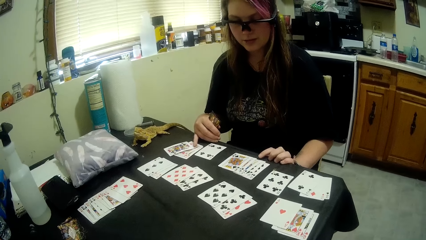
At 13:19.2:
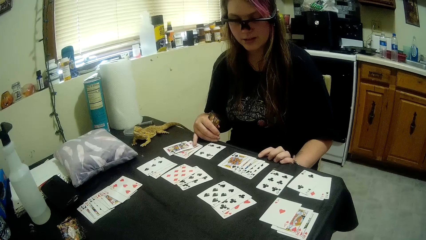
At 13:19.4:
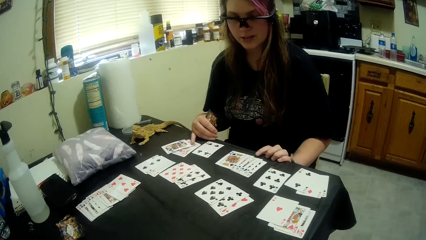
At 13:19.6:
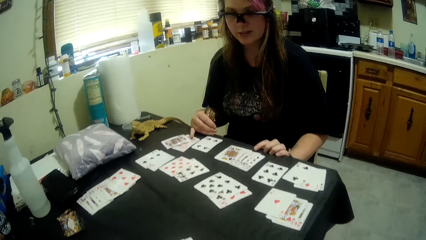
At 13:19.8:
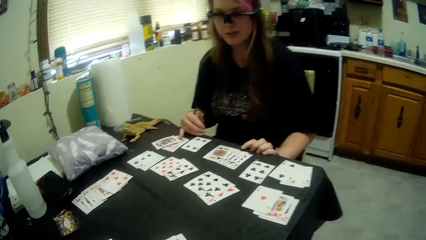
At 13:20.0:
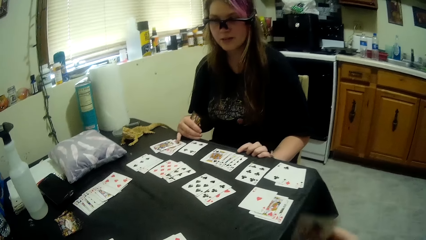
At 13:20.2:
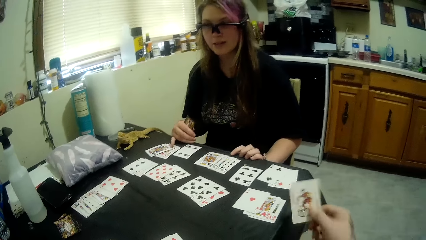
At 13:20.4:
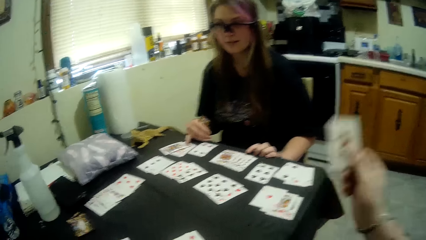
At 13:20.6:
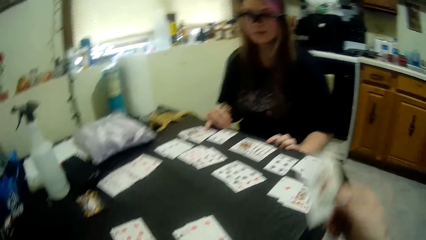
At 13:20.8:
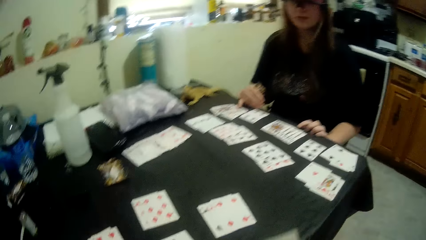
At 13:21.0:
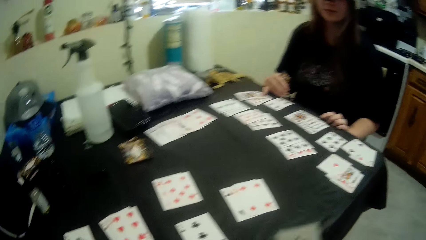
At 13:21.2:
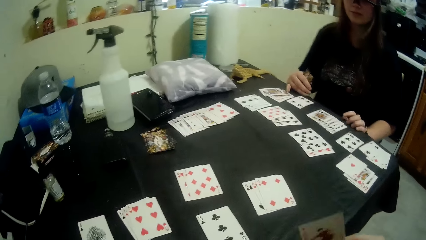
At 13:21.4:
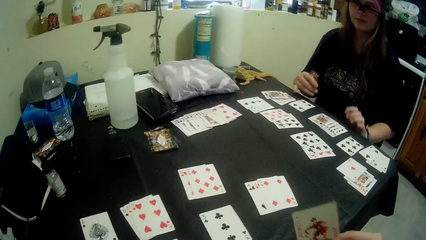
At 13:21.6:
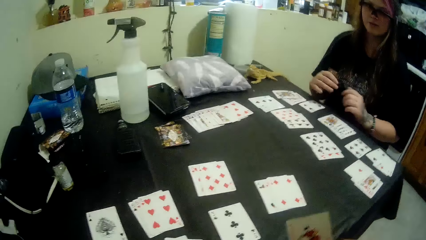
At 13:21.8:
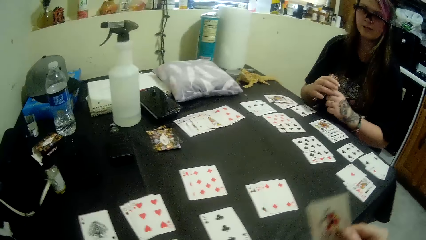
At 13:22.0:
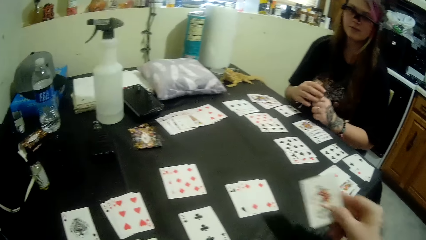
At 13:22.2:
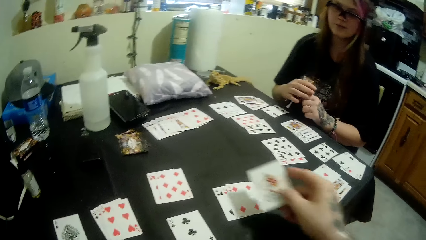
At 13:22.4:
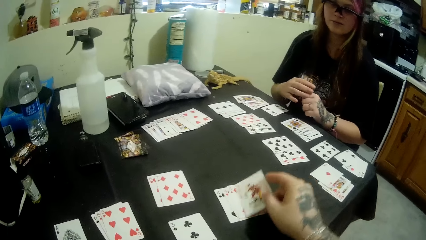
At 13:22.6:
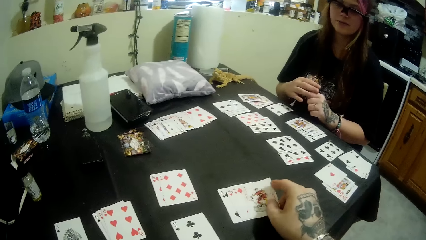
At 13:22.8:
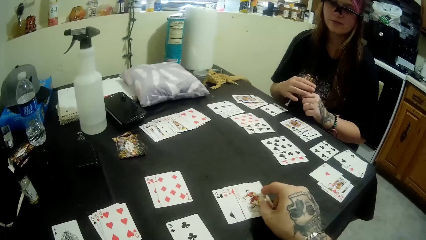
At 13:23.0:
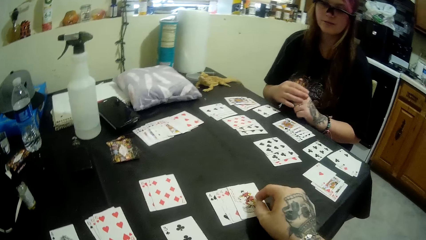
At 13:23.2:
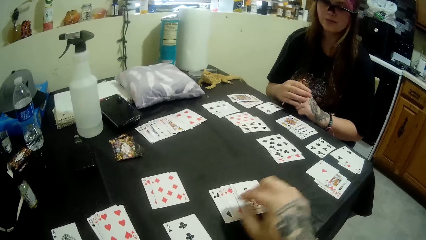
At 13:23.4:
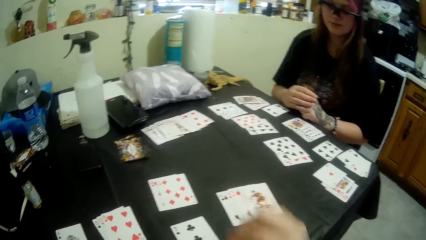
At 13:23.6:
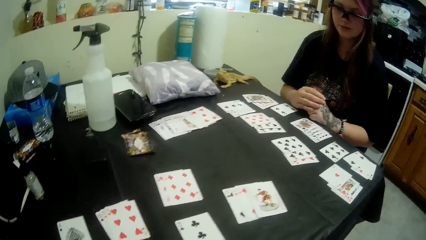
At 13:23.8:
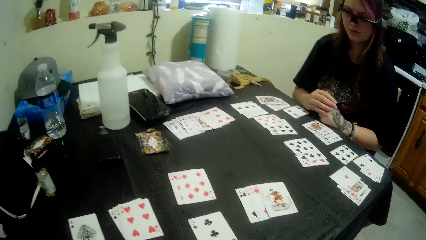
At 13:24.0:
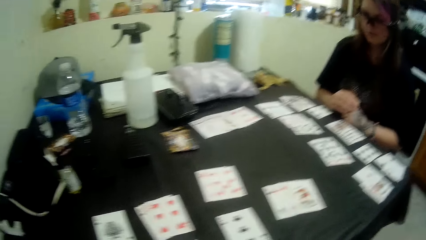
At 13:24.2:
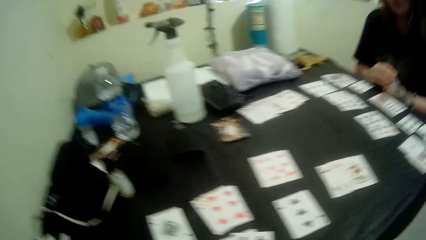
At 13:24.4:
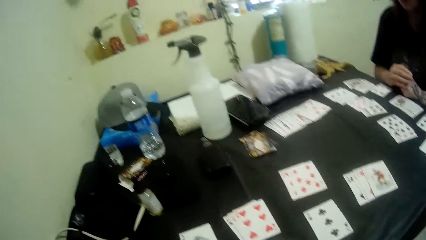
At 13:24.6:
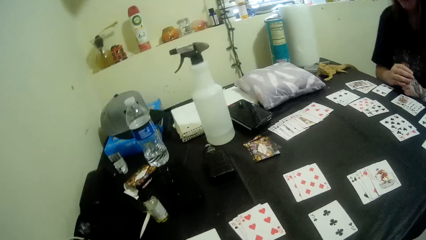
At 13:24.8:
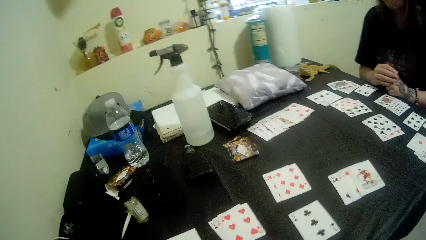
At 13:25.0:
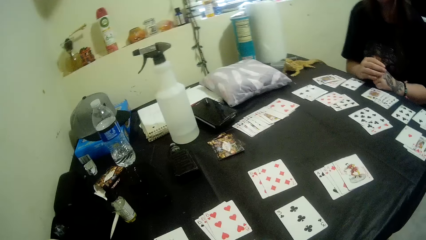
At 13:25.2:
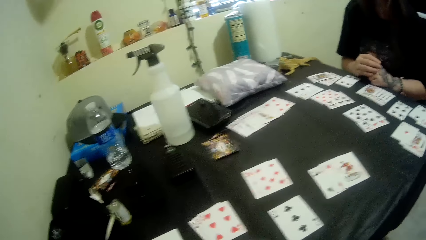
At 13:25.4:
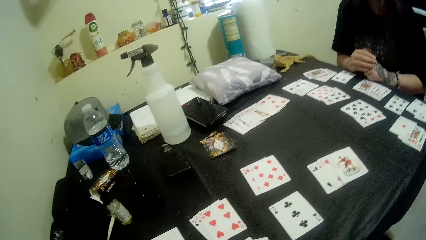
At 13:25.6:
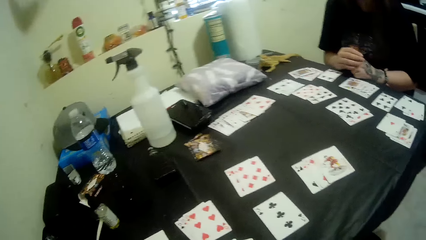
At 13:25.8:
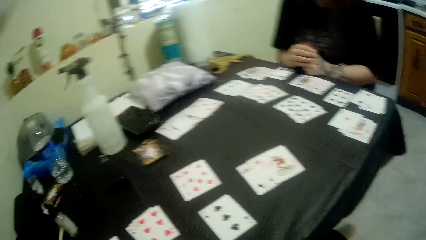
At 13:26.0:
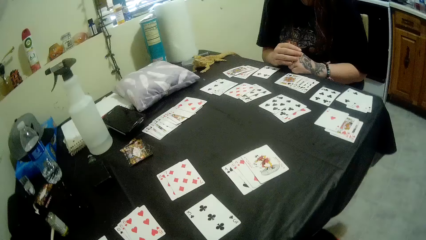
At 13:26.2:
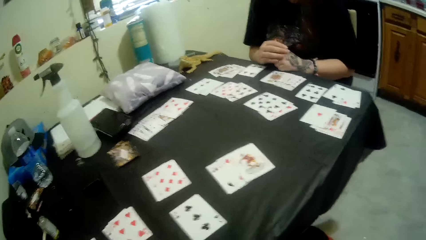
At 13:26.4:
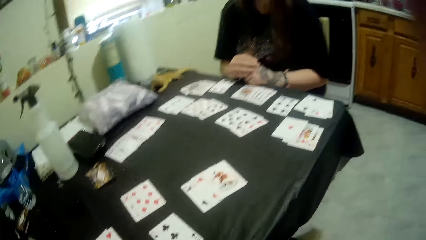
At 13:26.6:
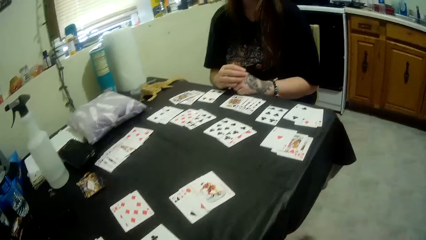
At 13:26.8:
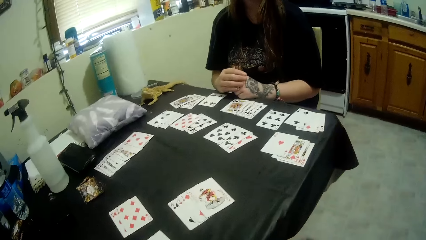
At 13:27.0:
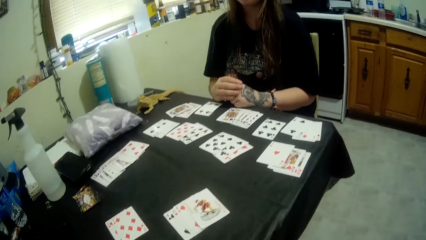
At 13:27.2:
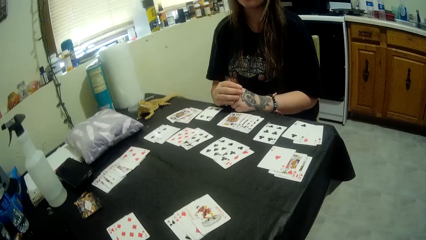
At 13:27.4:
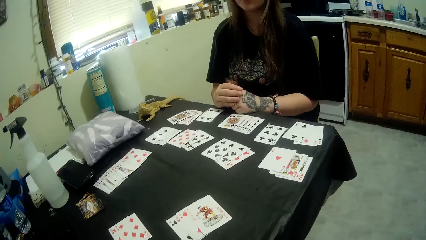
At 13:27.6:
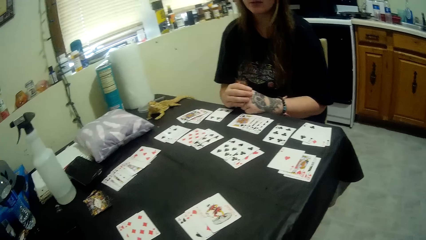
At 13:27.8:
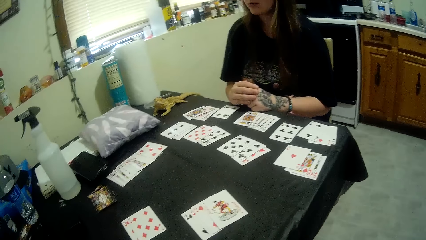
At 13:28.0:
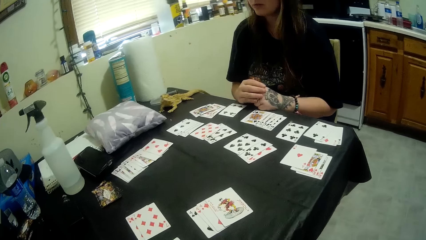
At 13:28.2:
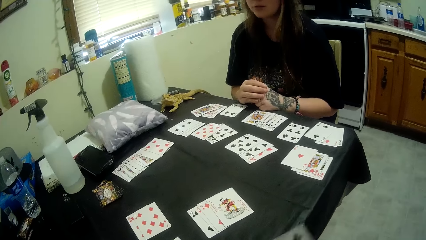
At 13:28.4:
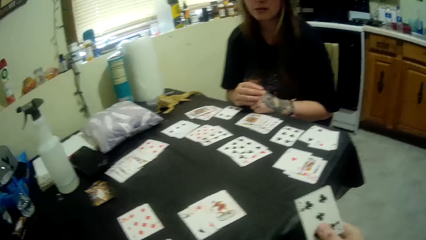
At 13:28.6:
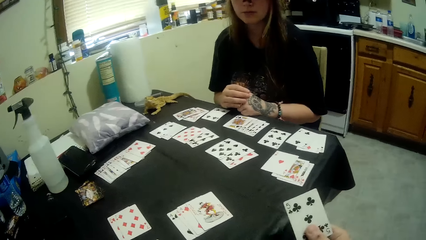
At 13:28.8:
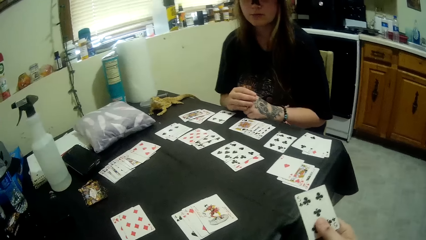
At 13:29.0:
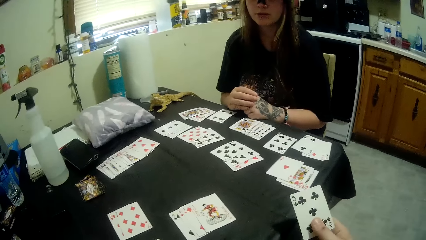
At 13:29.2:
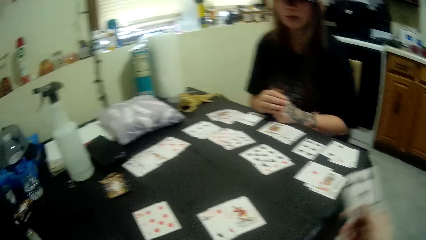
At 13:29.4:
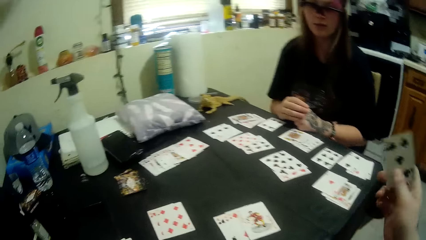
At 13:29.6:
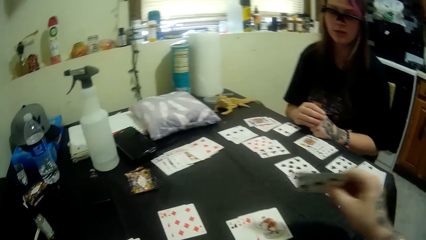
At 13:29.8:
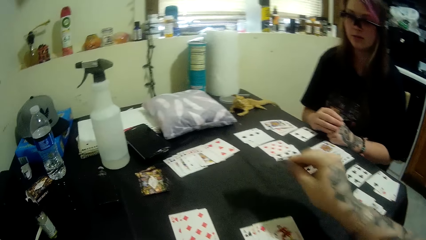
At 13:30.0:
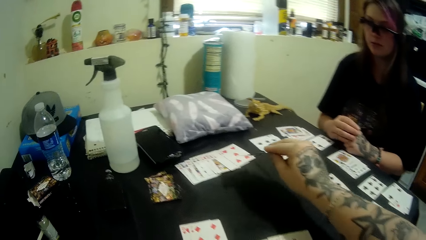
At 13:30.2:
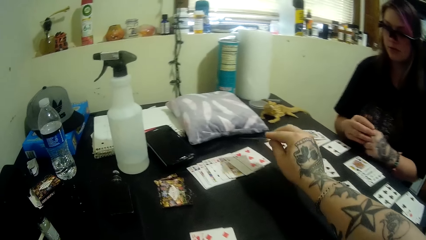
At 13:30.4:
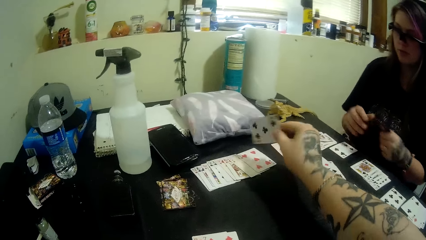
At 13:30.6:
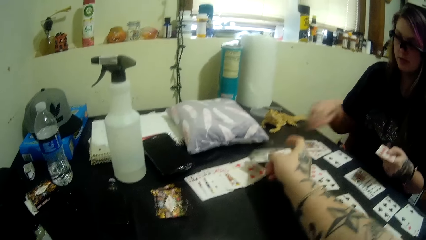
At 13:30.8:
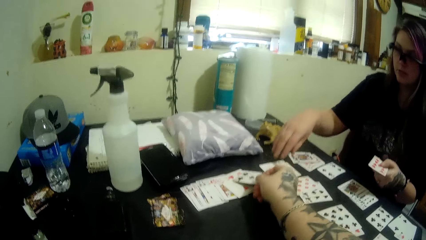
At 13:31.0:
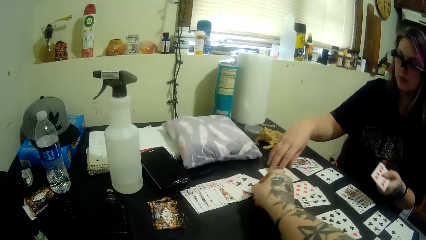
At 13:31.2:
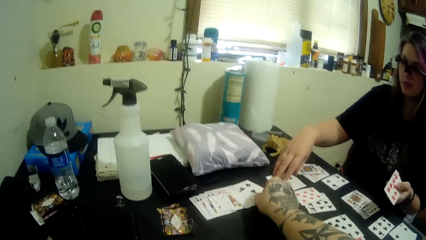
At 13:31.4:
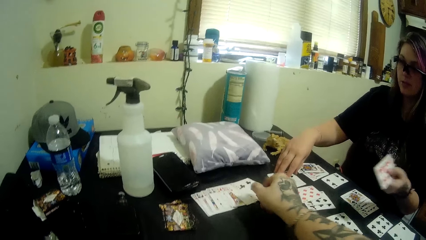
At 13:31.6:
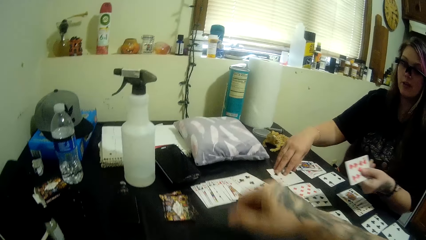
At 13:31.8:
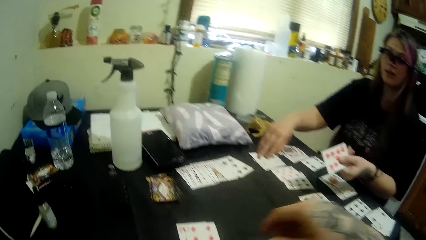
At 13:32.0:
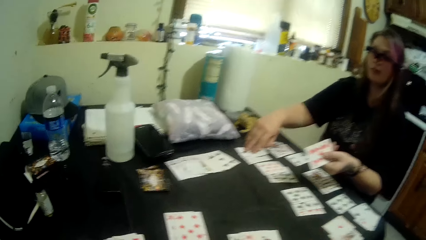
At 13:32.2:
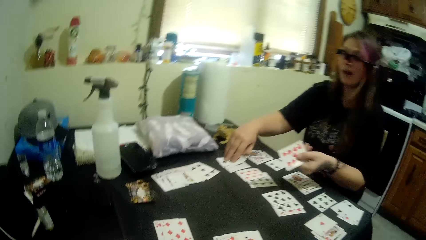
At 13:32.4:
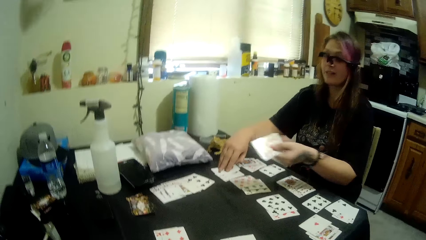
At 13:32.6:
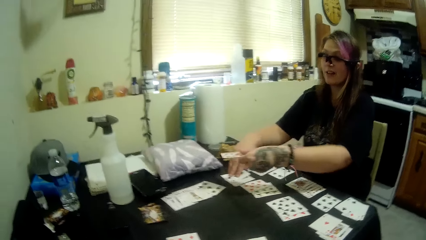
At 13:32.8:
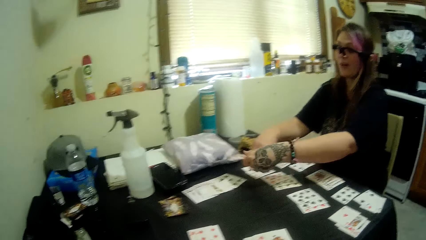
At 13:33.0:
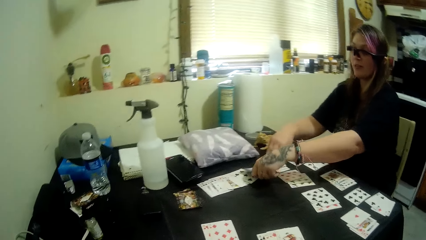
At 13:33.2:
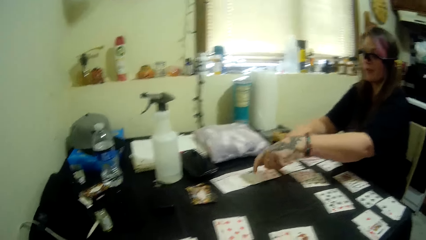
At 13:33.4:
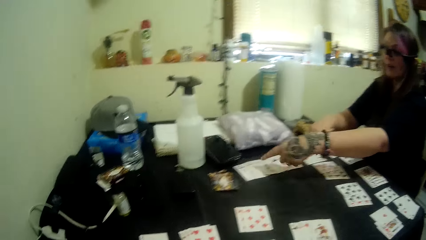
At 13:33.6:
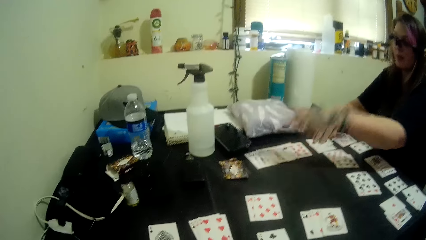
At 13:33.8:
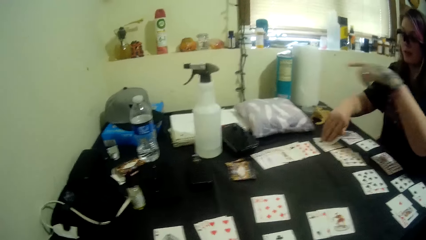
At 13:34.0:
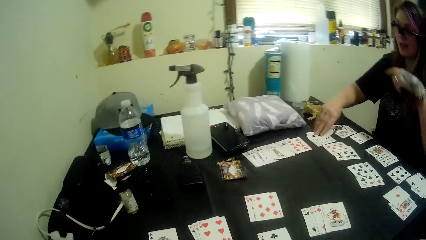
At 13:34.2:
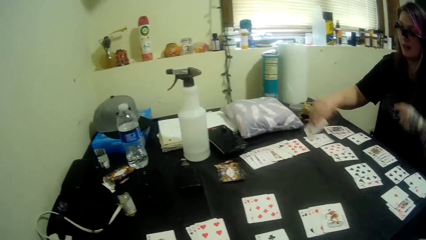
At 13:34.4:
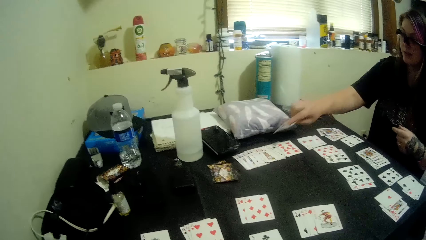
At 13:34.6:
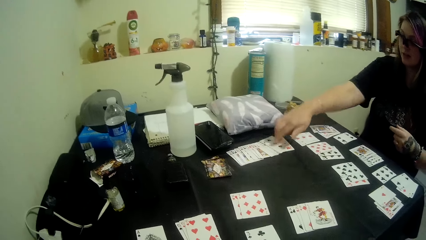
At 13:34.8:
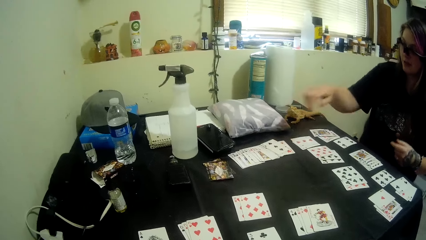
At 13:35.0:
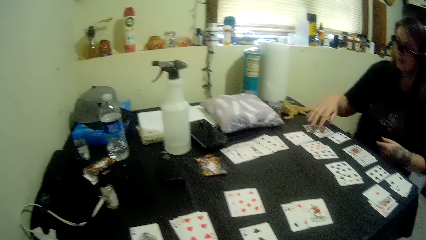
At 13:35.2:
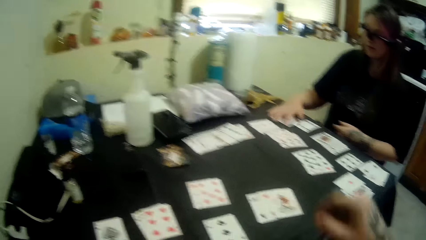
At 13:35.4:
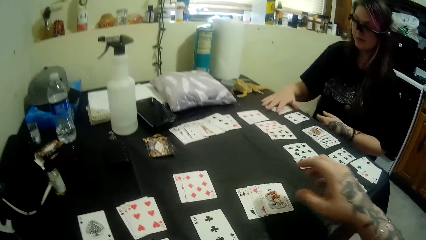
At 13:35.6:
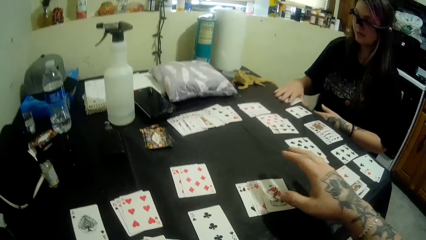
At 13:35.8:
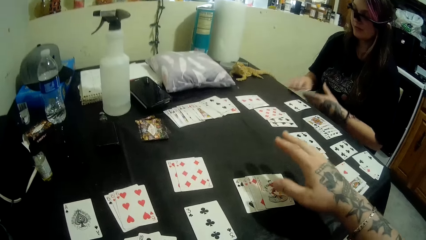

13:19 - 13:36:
The camera wearer waves a card. They put a playing card on the table. They play another card on the table. A man touches a card. The man puts a playing card on the table.
